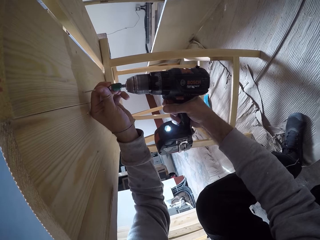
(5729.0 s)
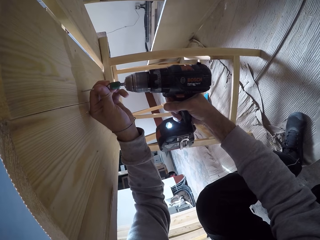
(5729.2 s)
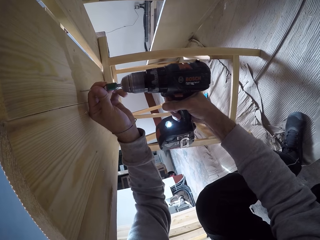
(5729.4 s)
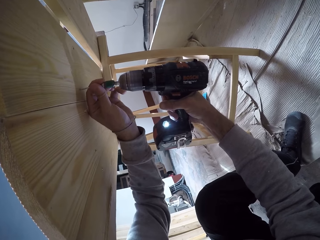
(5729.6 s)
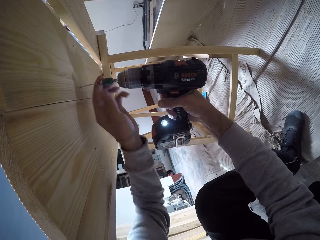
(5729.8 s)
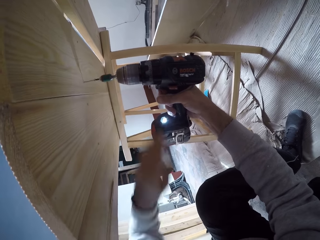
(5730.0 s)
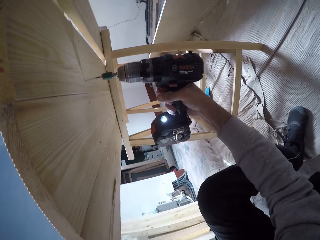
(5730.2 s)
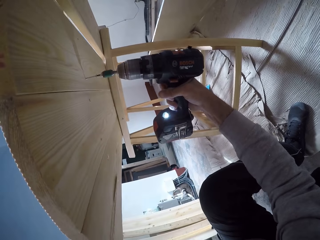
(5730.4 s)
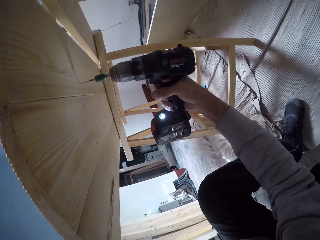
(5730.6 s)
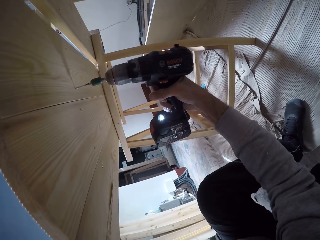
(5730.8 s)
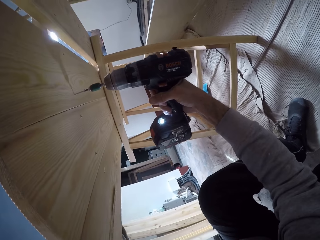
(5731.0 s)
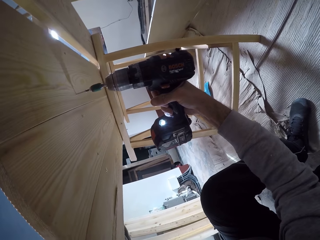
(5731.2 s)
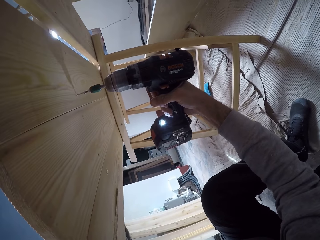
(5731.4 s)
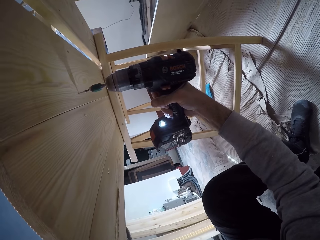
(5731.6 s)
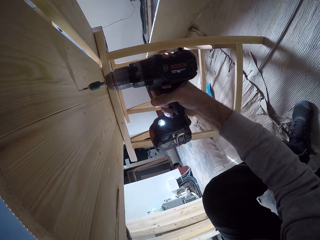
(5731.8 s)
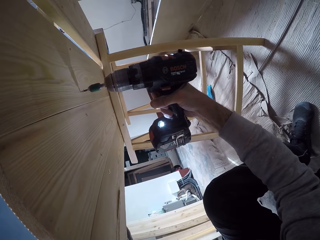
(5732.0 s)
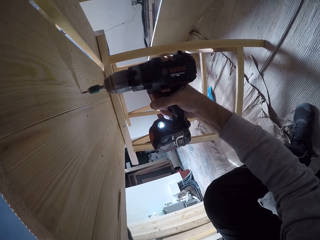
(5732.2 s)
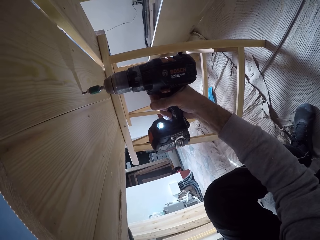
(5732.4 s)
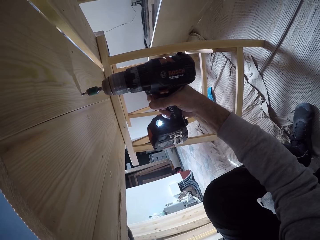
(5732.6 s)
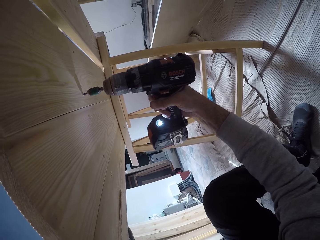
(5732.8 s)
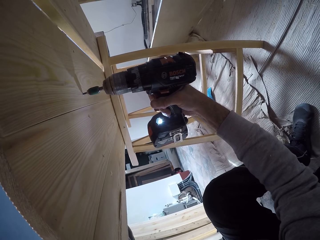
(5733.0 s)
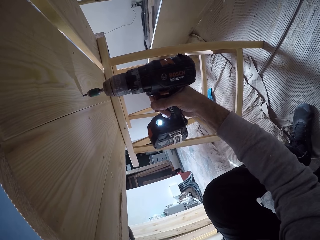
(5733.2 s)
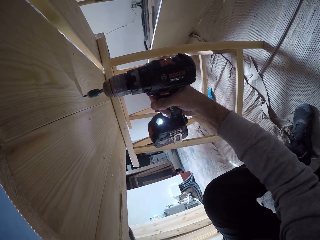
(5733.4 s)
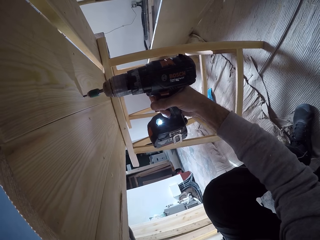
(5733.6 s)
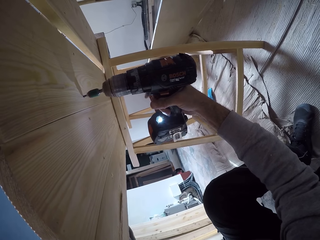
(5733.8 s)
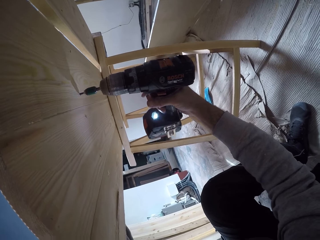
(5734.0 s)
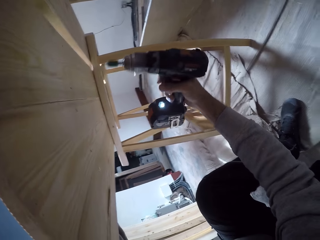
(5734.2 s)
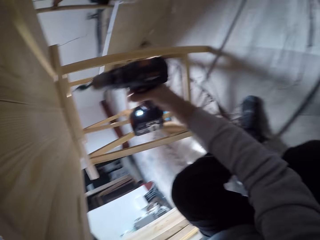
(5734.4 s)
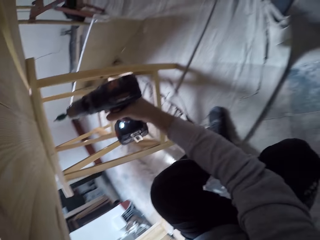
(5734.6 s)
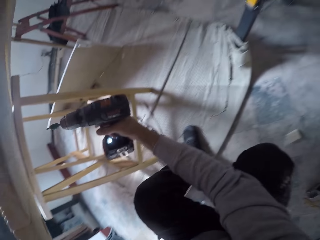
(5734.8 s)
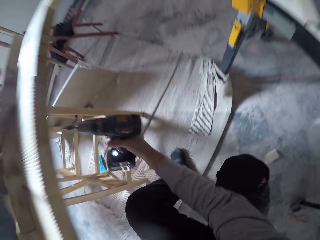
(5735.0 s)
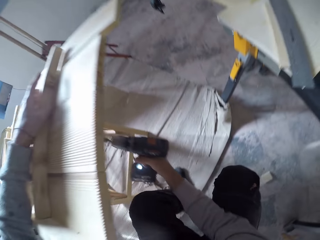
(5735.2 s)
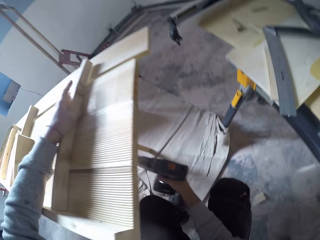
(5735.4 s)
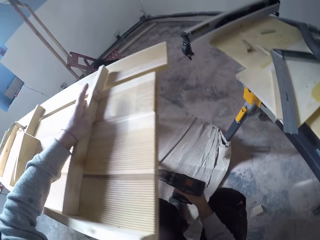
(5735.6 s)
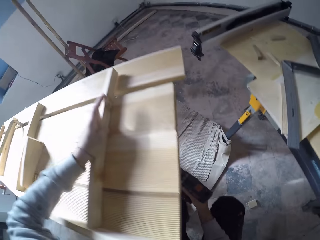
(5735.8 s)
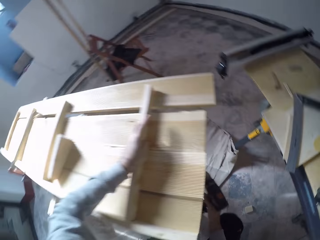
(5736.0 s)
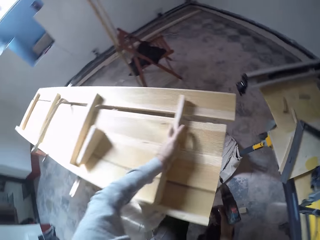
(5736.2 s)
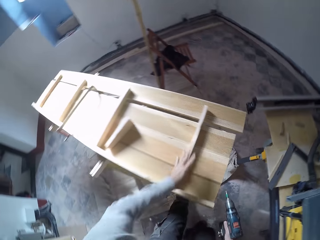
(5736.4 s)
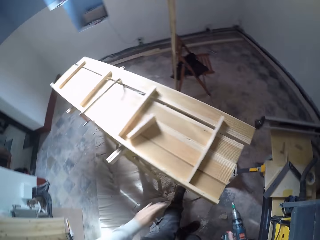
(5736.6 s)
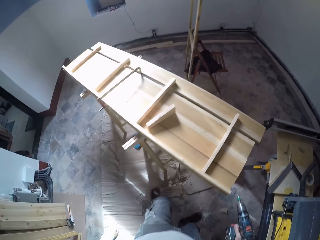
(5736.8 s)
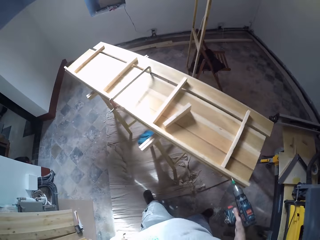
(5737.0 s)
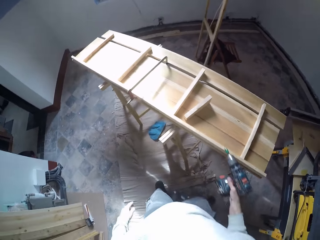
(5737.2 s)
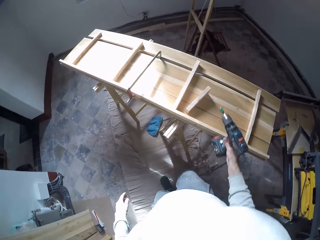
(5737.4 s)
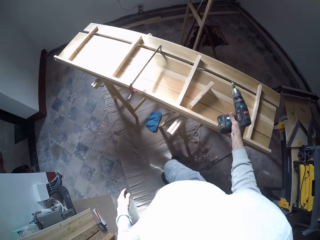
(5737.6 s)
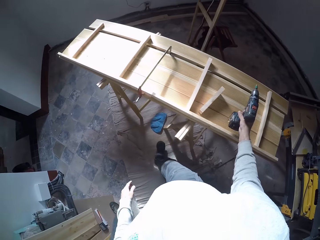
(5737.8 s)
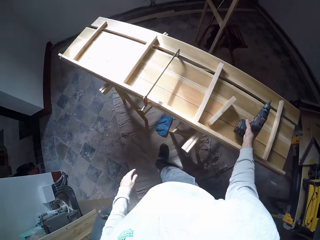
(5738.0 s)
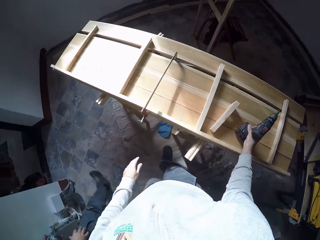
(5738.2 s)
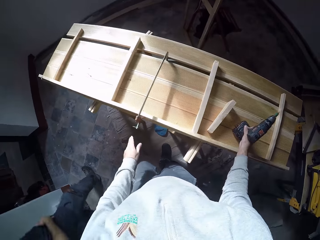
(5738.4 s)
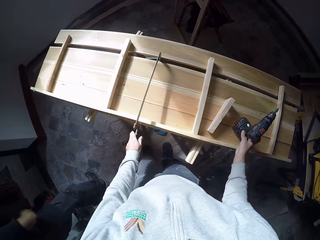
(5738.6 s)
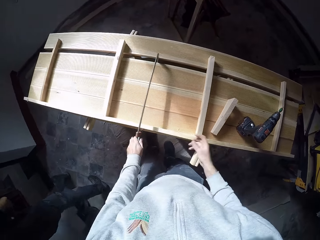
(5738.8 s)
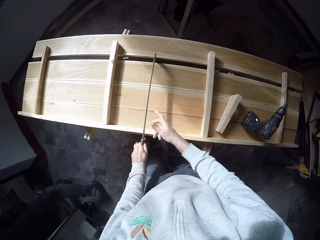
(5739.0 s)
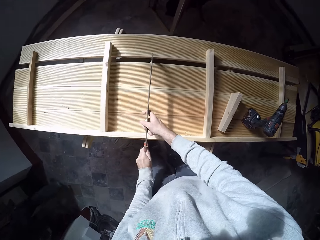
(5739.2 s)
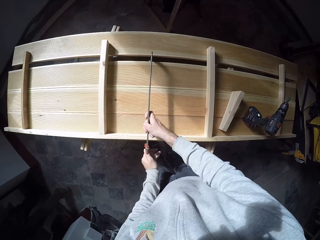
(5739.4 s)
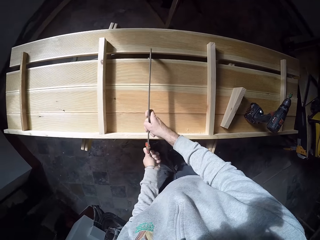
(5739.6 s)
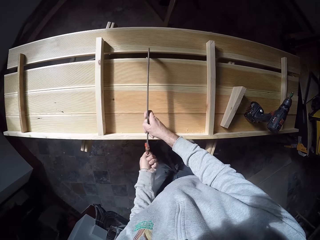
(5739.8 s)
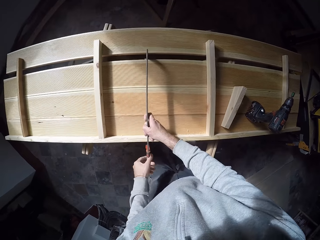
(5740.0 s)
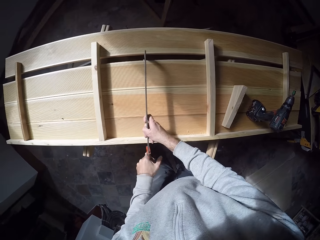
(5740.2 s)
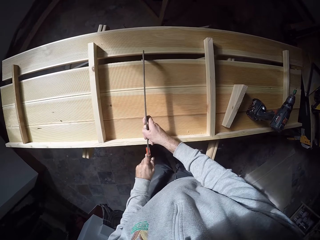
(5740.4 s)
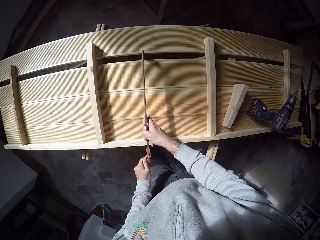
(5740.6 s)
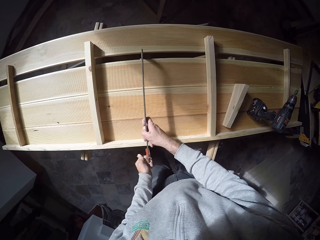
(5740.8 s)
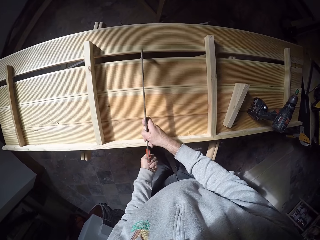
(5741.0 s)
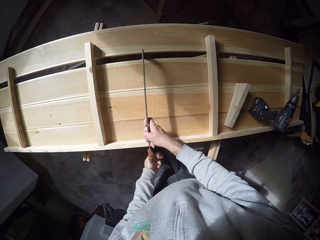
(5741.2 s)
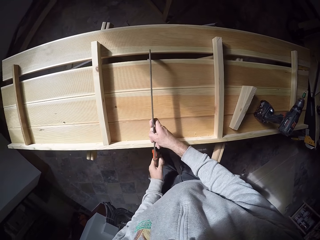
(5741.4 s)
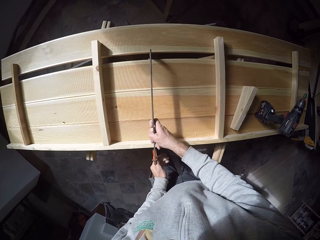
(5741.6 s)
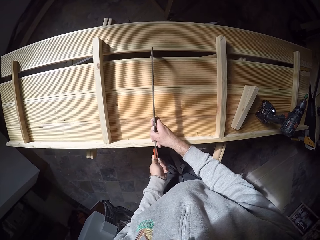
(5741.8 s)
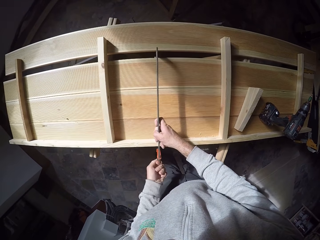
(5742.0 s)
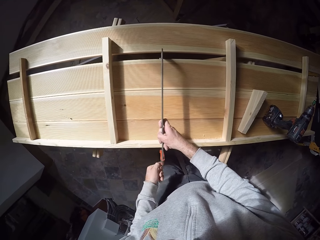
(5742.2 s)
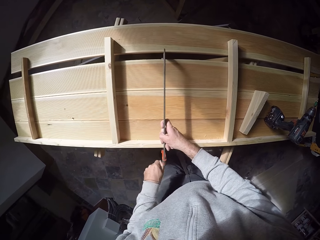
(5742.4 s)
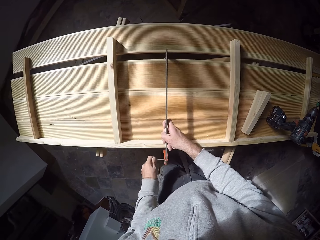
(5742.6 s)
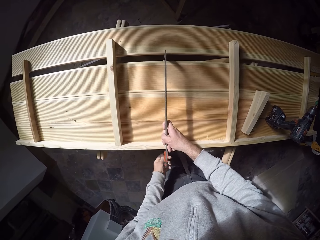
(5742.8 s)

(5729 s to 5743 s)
The camera wearer drills a hole on the wood piece with the drilling machine in his right hand. He stands up from the wood piece. He drops the drilling machine on the table with his right hand. He unscrews the G clamp on the wood piece with his left hand. He adjusts something.

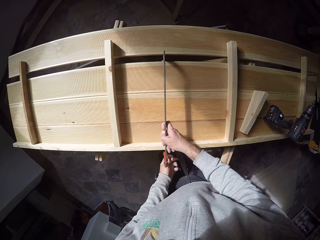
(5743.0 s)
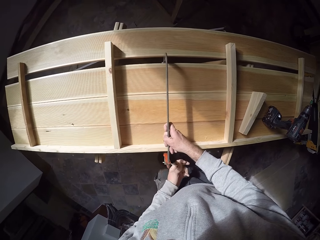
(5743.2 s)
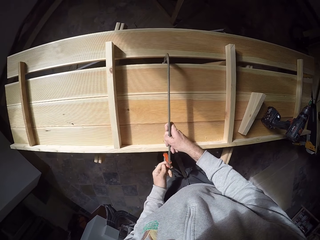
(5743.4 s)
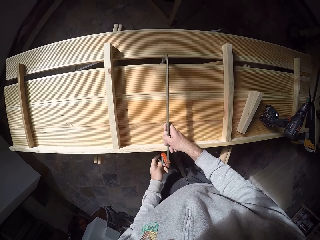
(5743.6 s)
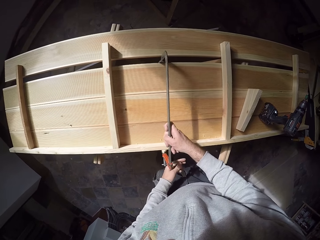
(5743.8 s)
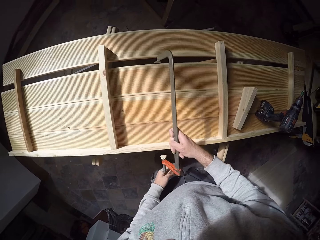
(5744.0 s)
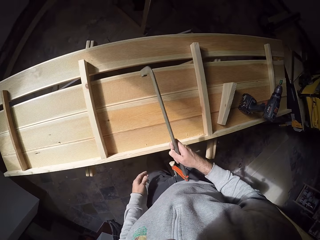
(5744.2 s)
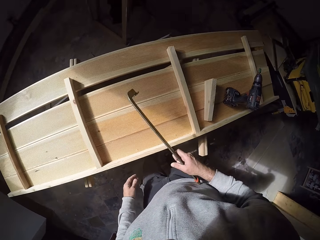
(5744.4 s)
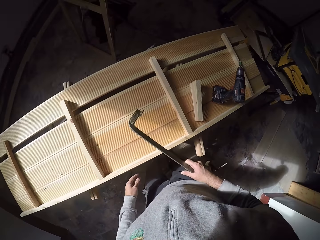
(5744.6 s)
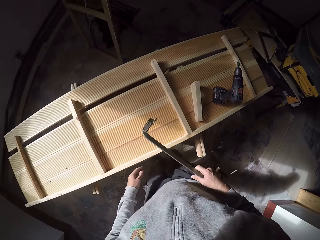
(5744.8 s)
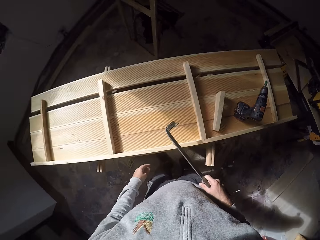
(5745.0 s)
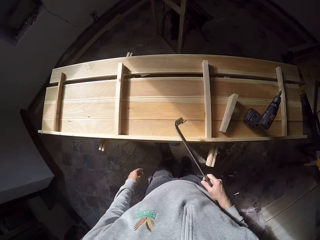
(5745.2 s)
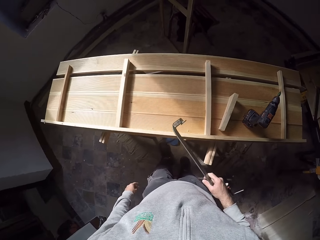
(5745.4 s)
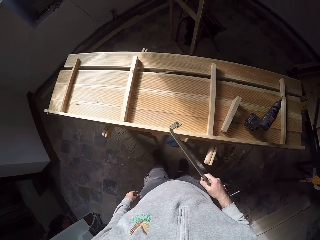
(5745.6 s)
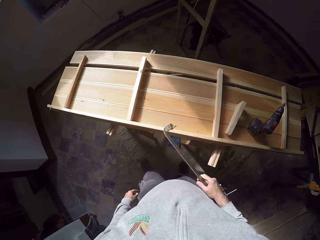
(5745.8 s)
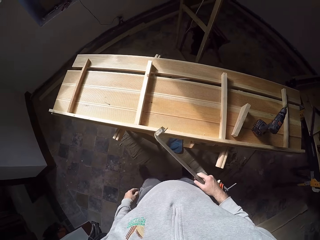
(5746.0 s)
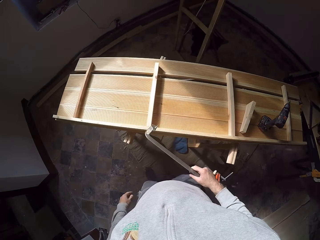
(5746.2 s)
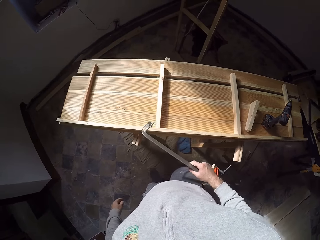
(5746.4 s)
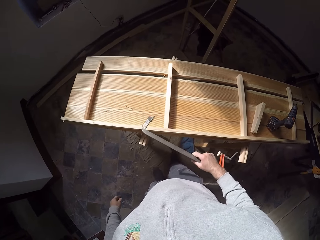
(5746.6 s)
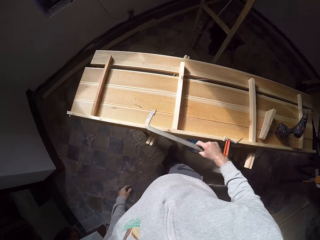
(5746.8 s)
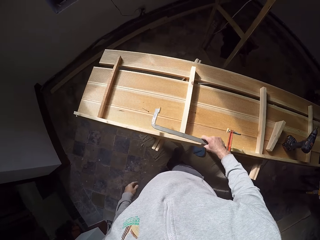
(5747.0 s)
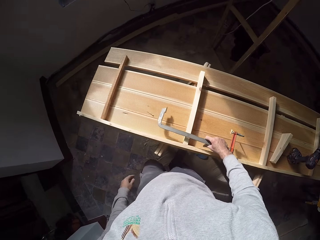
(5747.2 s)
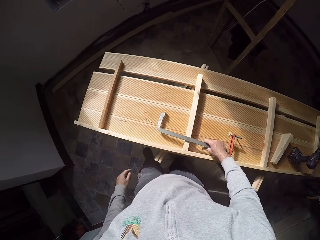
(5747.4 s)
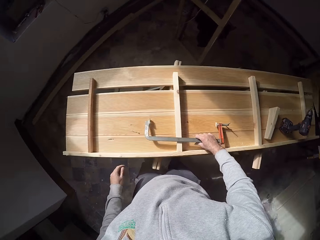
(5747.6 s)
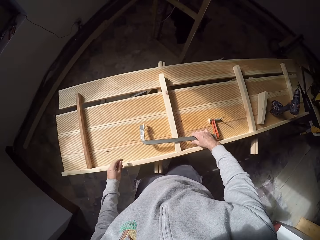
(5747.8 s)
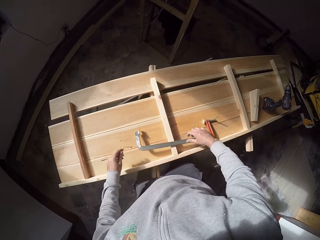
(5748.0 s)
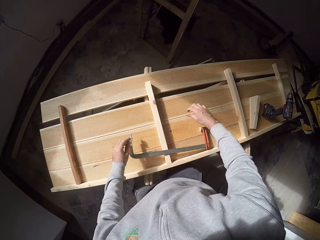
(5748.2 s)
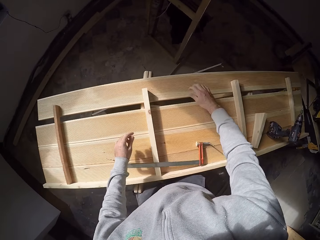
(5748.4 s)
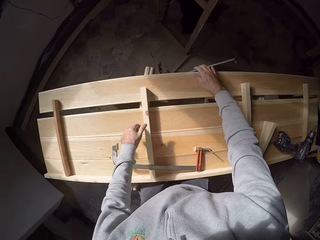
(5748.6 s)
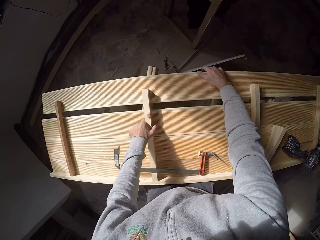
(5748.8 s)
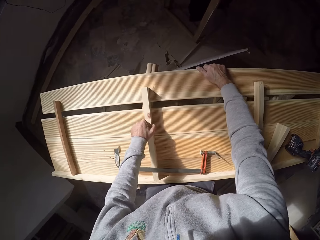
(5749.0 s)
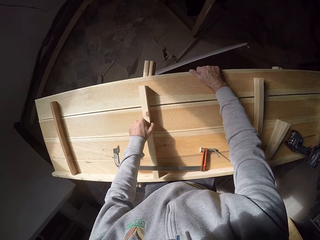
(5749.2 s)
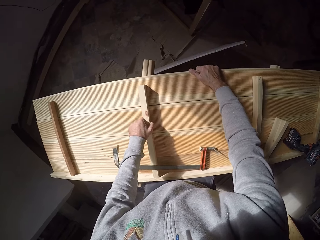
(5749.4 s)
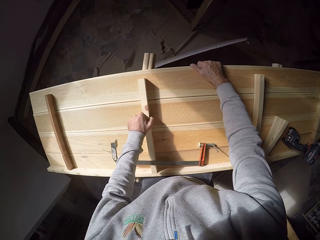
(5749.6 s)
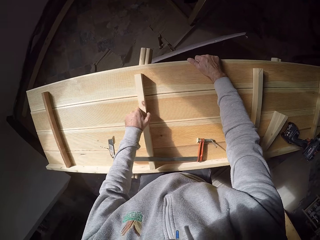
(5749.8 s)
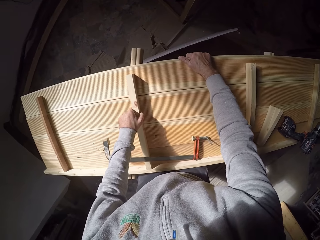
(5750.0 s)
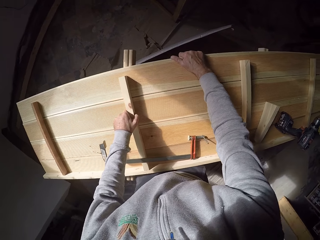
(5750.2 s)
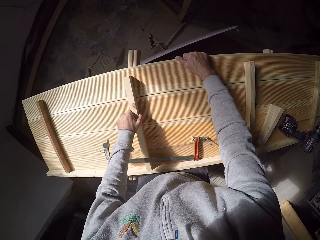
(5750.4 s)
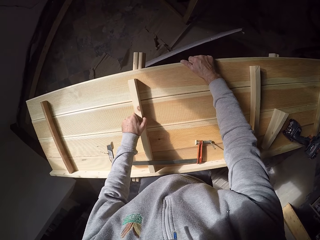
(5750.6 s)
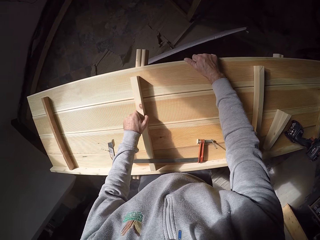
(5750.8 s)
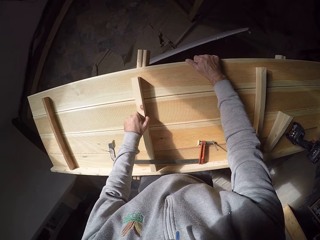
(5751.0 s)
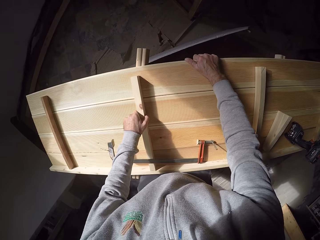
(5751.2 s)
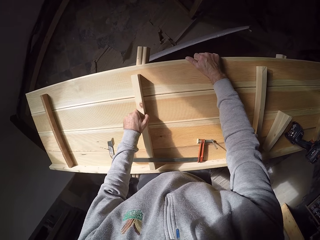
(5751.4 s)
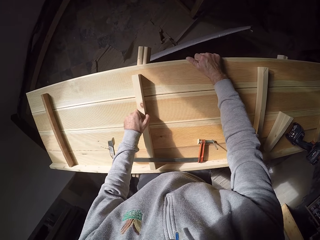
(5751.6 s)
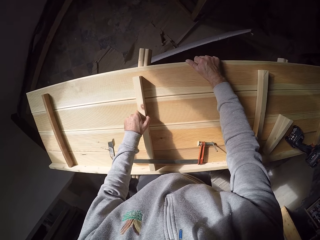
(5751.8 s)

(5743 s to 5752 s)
The camera wearer removes the G clamp from the wood piece with his right hand. He places the G clamp on the wood piece with his right hand. He fixes a wood to the wood piece with his right hand. He adjusts the piece of wood.
